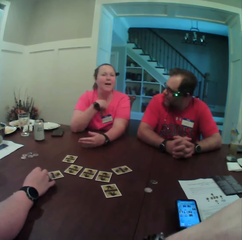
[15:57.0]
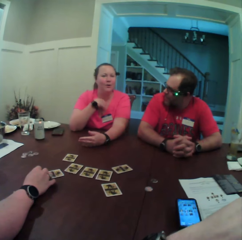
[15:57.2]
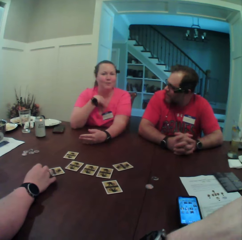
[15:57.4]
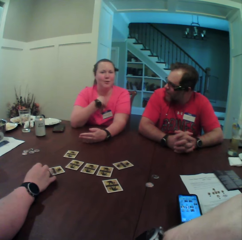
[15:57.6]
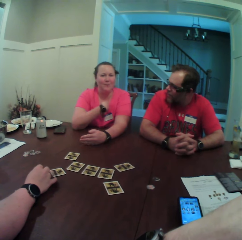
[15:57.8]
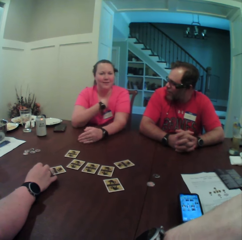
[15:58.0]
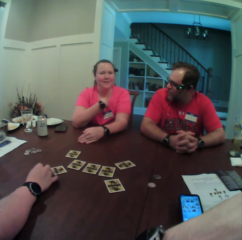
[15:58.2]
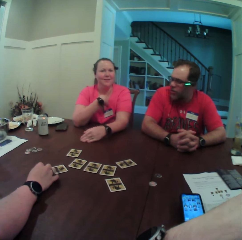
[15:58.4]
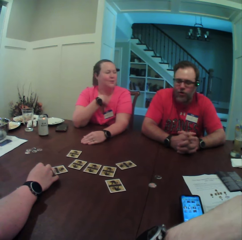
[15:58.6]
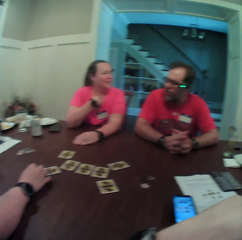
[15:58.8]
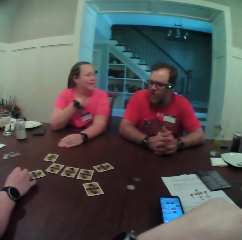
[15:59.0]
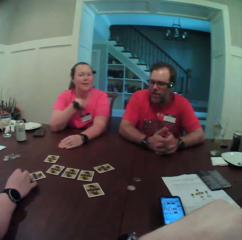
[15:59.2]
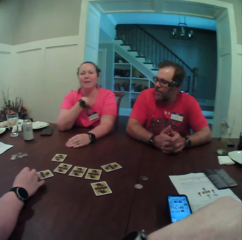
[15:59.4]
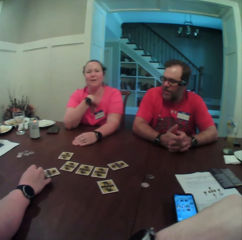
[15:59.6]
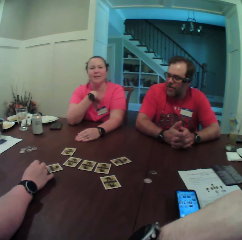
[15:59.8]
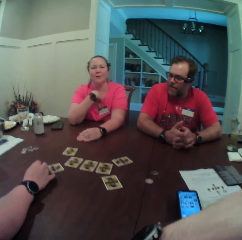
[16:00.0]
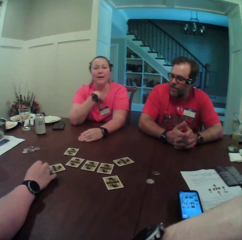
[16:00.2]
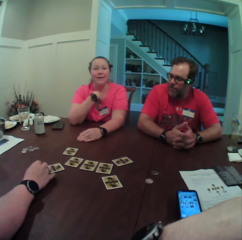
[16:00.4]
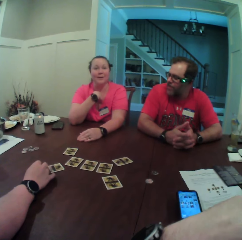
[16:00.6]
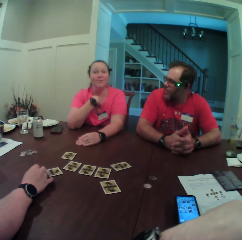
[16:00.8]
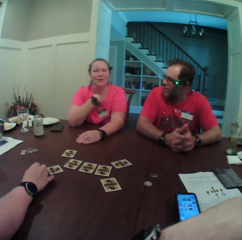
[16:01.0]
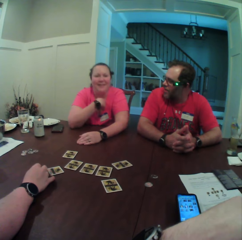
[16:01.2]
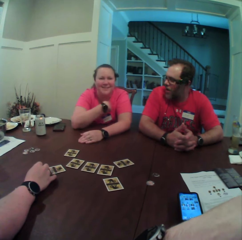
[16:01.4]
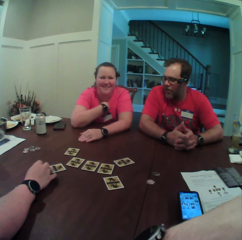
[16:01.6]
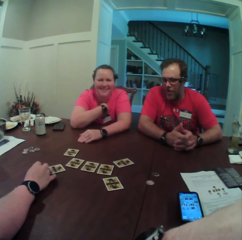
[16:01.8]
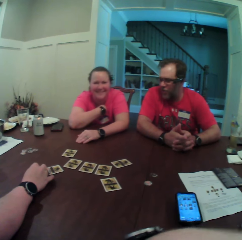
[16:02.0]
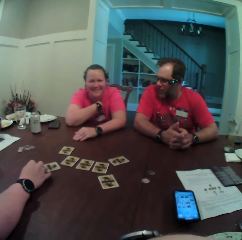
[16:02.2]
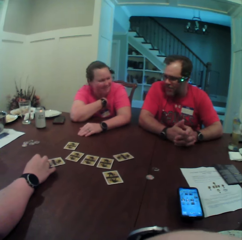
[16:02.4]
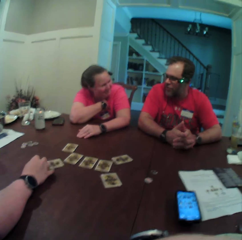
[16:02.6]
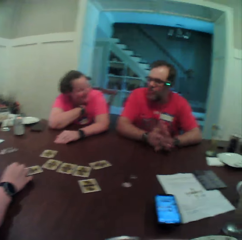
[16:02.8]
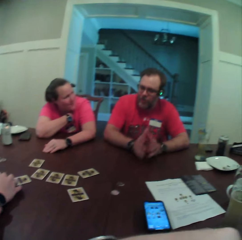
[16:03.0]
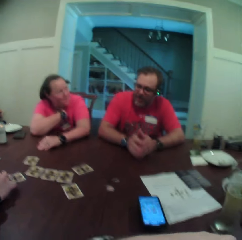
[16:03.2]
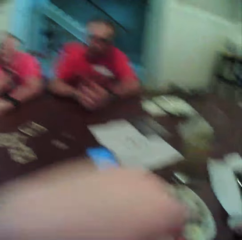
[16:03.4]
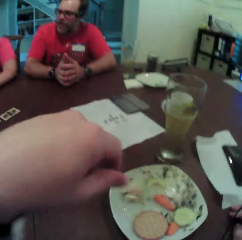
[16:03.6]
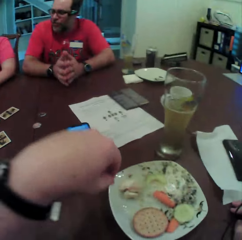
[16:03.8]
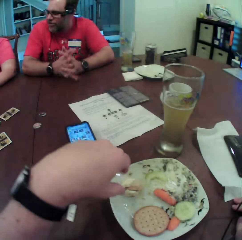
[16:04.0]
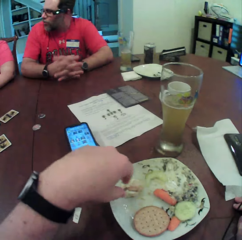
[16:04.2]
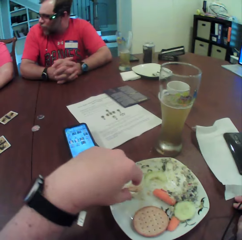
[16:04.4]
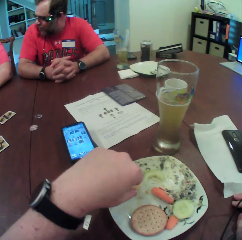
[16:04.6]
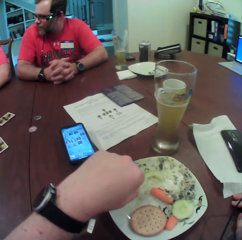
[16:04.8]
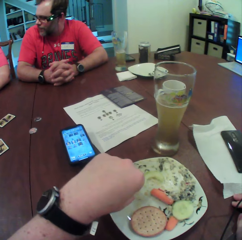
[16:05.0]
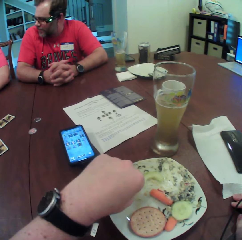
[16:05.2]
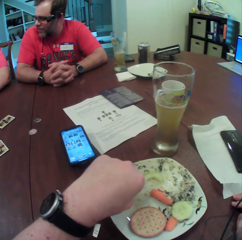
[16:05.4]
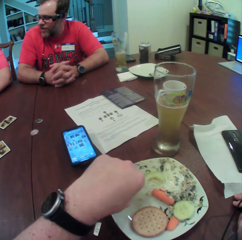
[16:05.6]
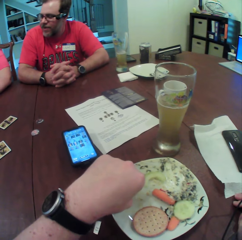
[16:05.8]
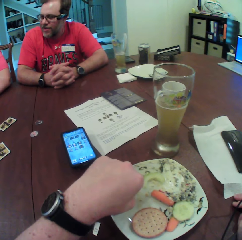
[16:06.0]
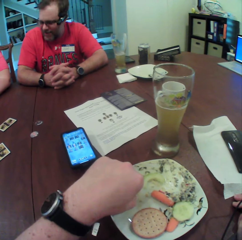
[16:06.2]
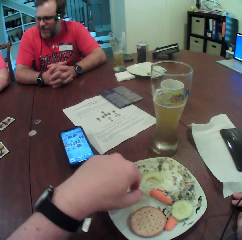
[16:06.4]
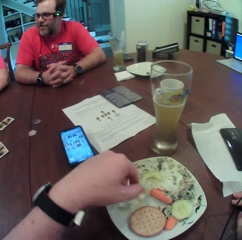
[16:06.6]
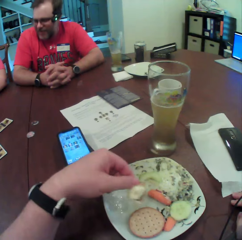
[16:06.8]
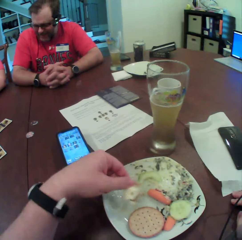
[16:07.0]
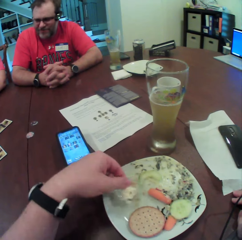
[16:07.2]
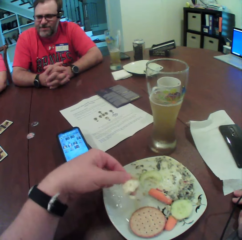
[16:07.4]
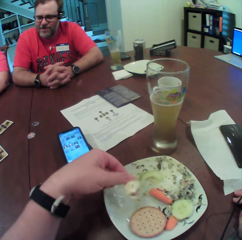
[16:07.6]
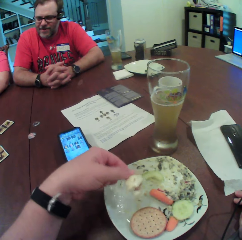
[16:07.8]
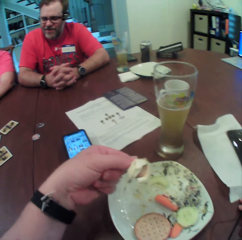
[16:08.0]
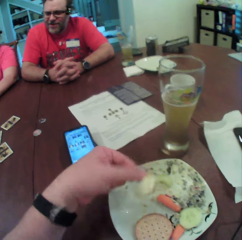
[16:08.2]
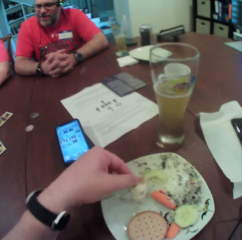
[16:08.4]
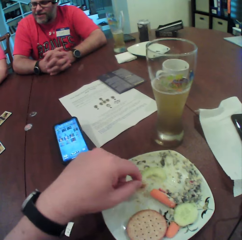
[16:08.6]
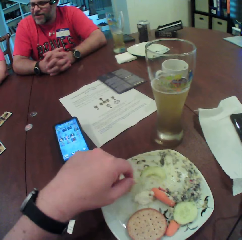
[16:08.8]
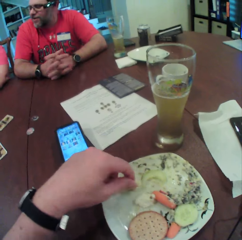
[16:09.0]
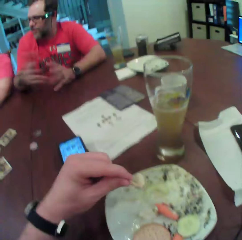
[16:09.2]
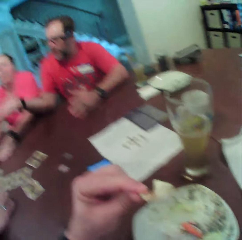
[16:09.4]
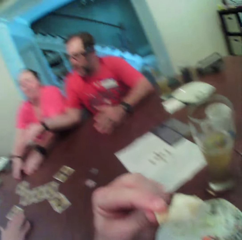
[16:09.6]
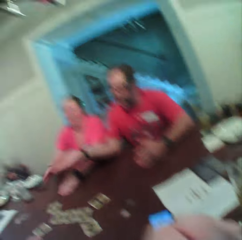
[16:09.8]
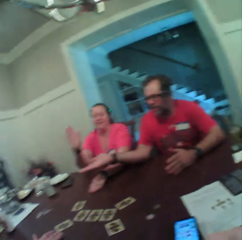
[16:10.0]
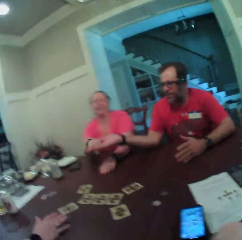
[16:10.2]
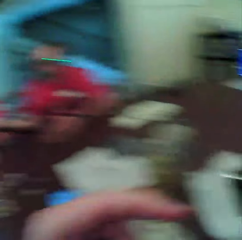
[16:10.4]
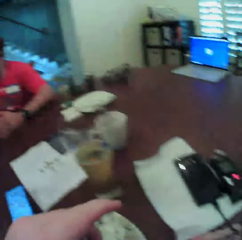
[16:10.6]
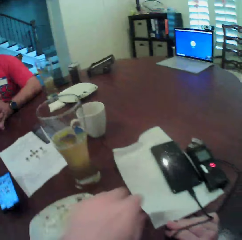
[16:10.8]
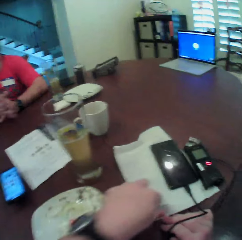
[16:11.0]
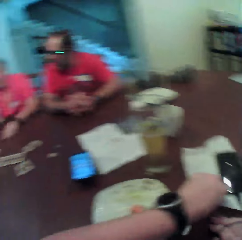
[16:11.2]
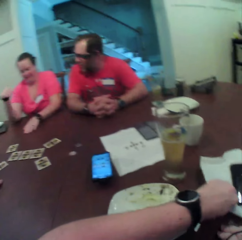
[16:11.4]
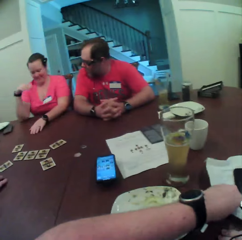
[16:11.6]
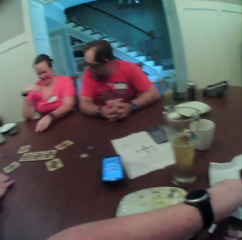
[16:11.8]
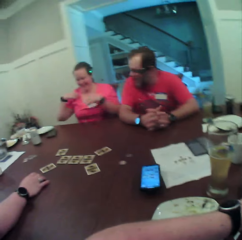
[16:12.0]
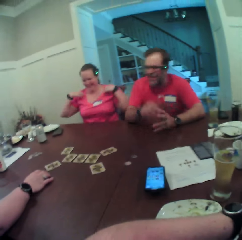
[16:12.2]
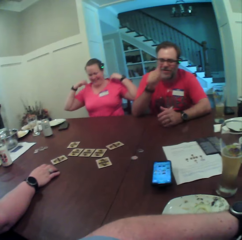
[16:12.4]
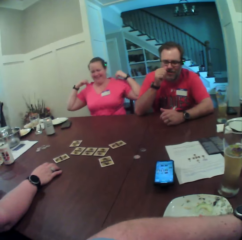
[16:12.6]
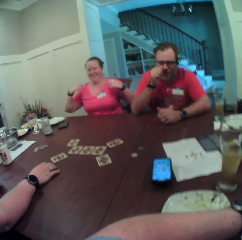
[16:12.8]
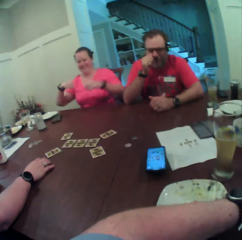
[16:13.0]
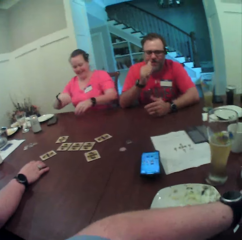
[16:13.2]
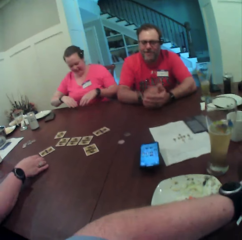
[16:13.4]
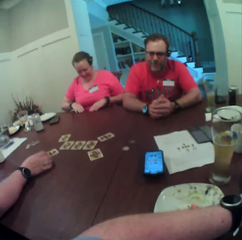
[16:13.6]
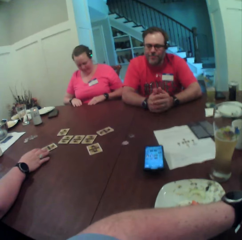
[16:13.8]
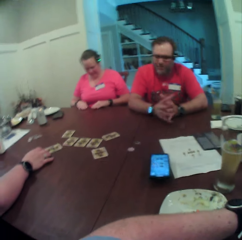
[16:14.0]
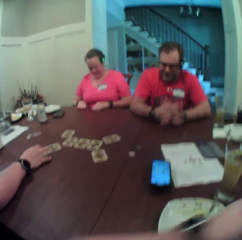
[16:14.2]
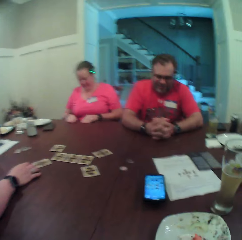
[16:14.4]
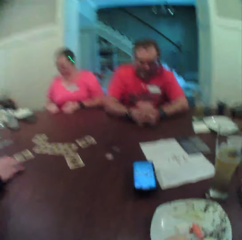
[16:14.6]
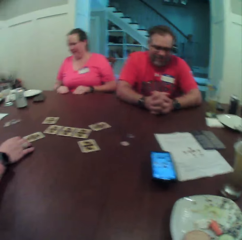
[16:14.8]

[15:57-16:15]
The camera wearer picks an apple slice from a plate on the table with his left hand. He eats the apple slice in his left hand. He cleans his left hand with a paper on the table.

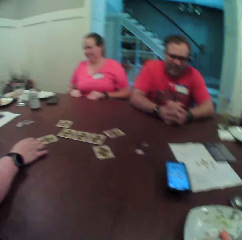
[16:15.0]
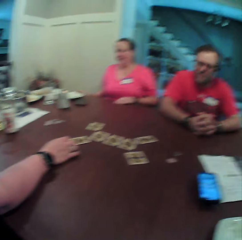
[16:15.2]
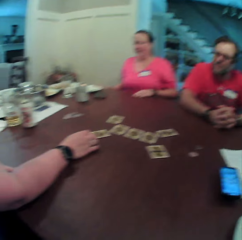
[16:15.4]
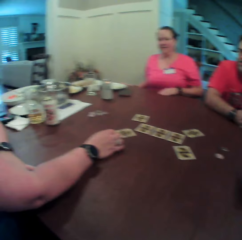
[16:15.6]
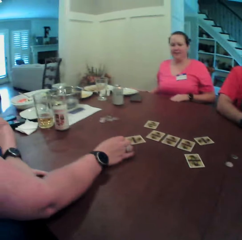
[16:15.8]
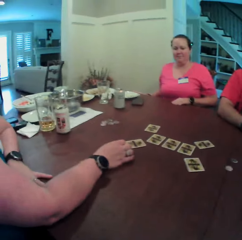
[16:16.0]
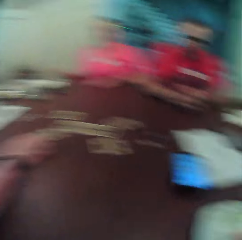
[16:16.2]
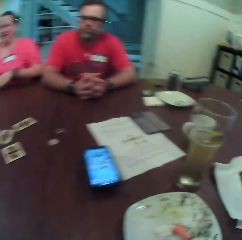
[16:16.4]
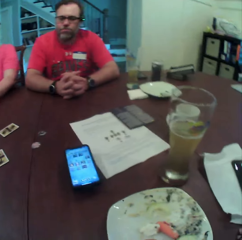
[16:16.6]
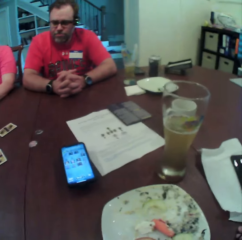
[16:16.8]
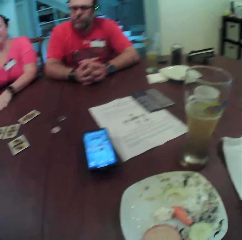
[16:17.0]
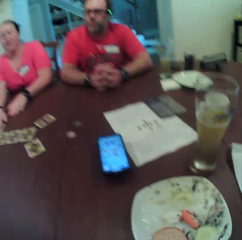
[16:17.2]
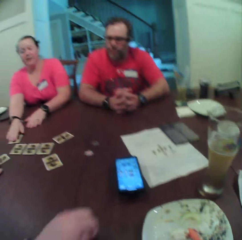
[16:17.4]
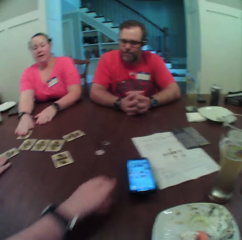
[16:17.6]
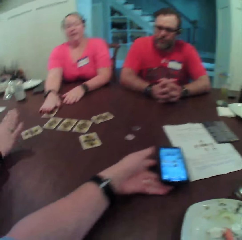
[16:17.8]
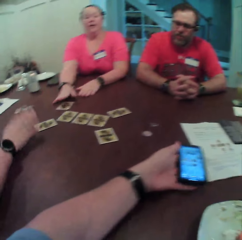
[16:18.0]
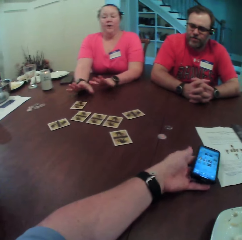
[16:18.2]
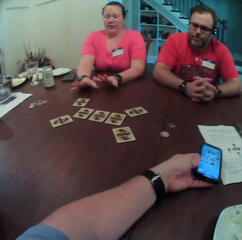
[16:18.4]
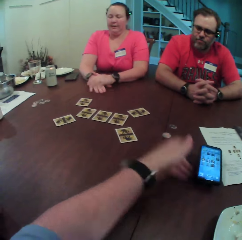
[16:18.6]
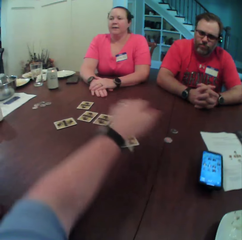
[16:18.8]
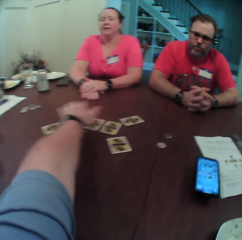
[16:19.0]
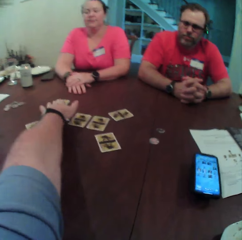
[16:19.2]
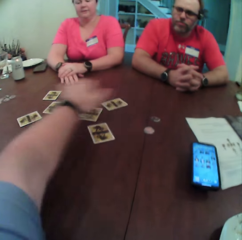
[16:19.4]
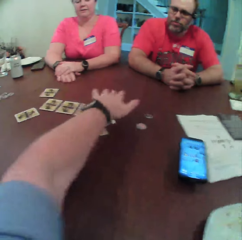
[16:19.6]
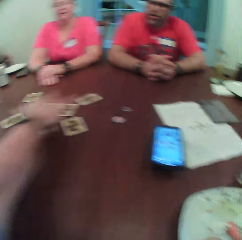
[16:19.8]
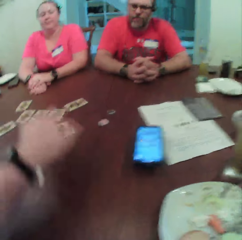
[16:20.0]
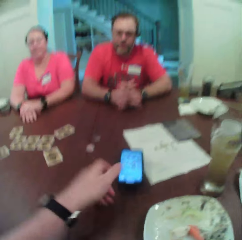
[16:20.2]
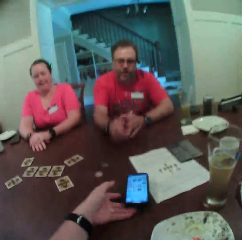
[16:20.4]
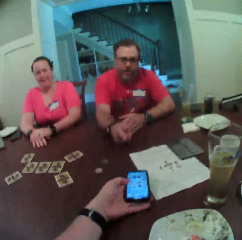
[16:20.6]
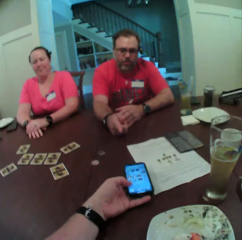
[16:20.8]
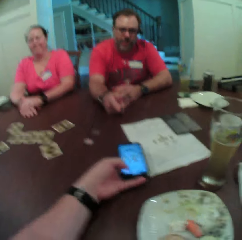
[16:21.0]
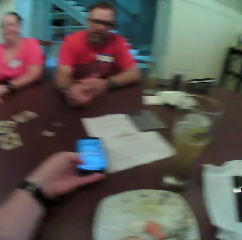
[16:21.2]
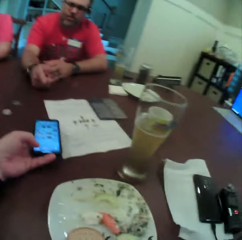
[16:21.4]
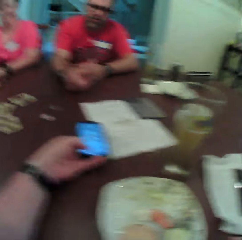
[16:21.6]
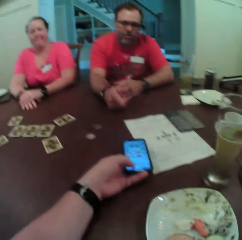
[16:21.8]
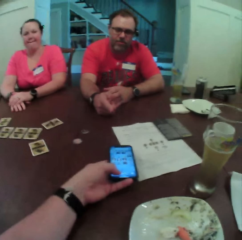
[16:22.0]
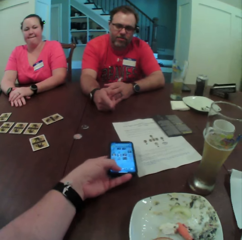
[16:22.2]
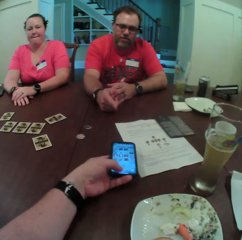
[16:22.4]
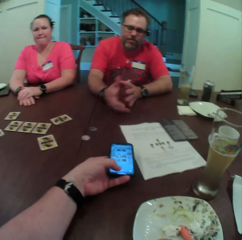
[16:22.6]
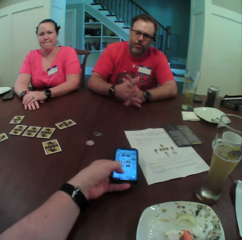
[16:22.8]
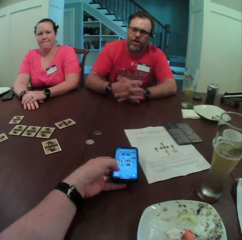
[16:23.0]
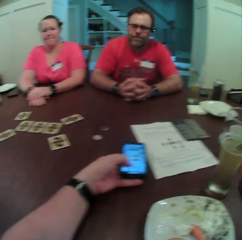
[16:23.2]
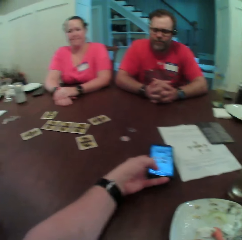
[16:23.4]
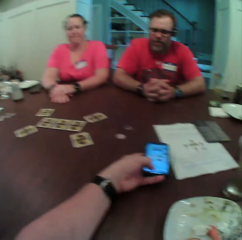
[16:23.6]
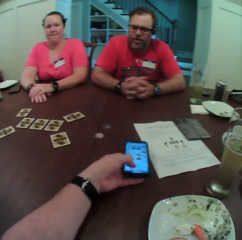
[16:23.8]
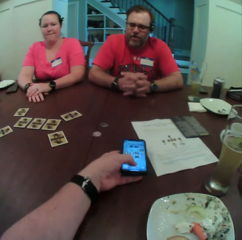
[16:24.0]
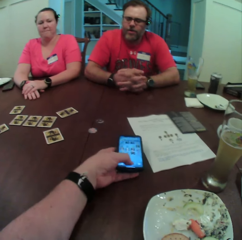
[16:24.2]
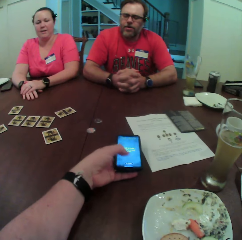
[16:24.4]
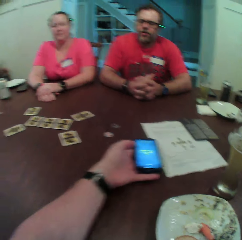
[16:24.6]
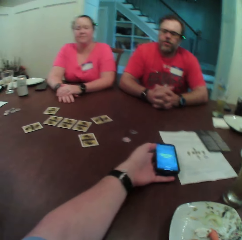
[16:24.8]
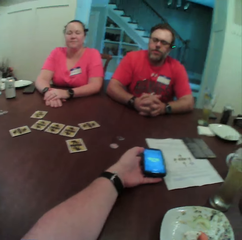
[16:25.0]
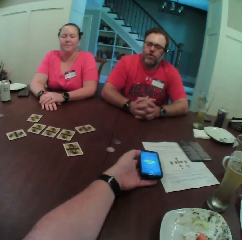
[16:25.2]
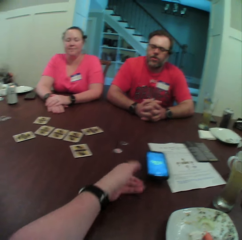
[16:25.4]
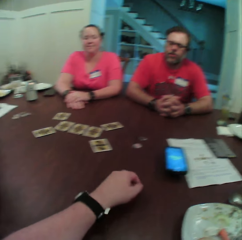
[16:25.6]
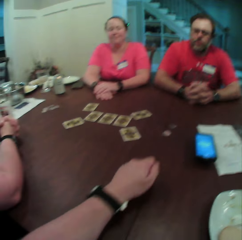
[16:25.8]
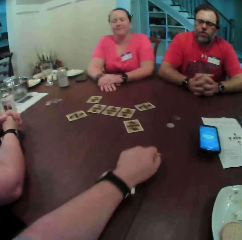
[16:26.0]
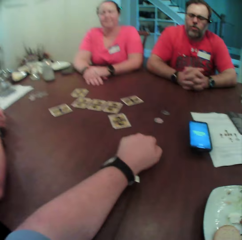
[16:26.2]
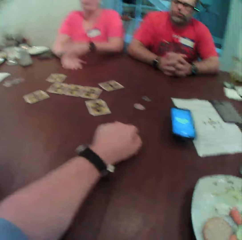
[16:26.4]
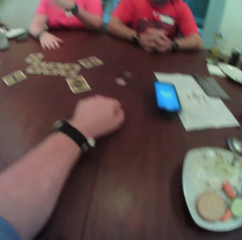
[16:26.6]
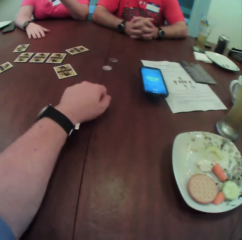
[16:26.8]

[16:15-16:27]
The woman removes her right hand from the card on the table. The camera wearer touches the phone on the table with his left hand. He hovers some cards on the table with his left hand. He moves a finger on the table. He operates the phone on the table with his left hand. He moves the phone with his left hand.
